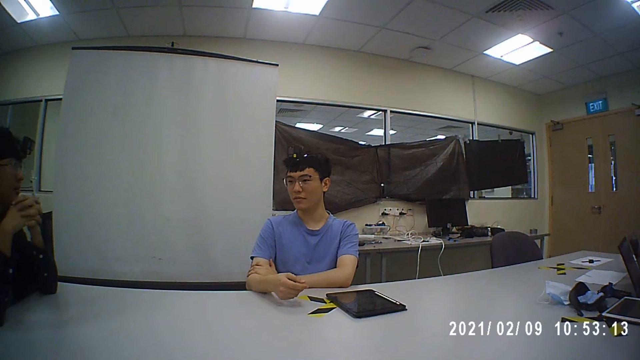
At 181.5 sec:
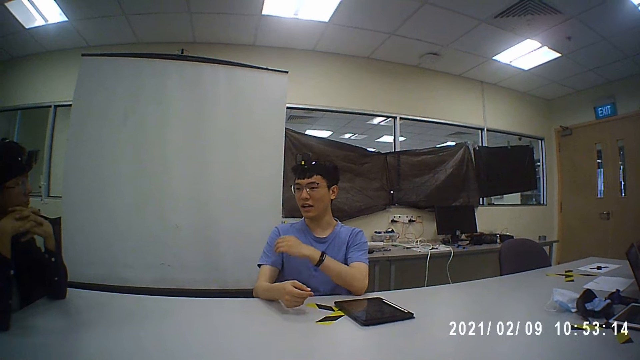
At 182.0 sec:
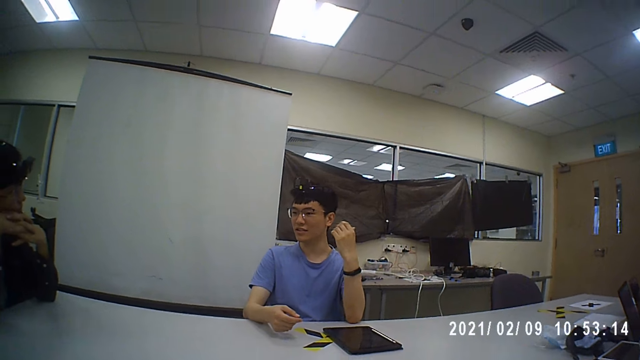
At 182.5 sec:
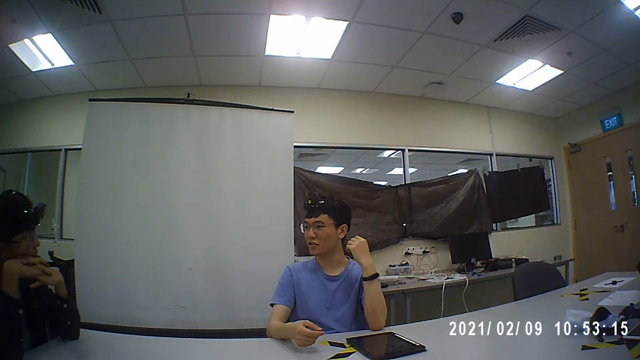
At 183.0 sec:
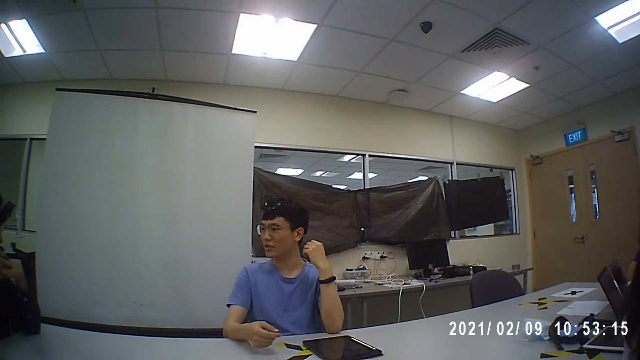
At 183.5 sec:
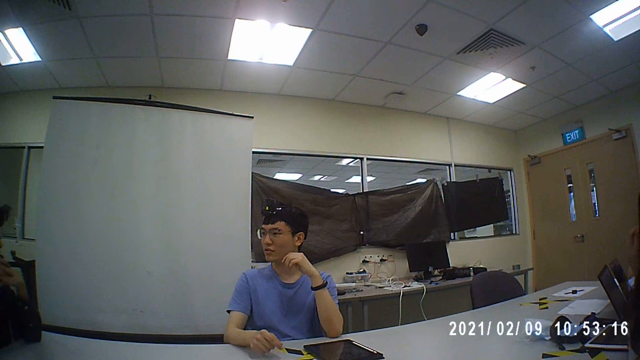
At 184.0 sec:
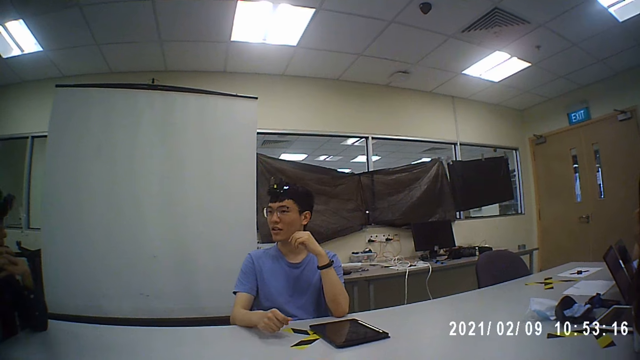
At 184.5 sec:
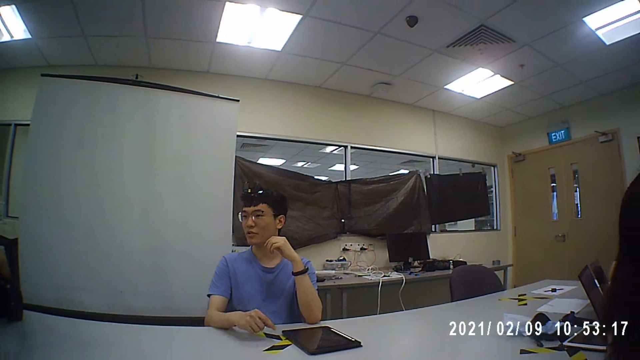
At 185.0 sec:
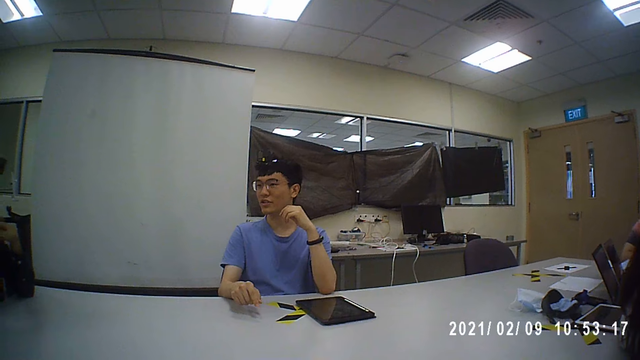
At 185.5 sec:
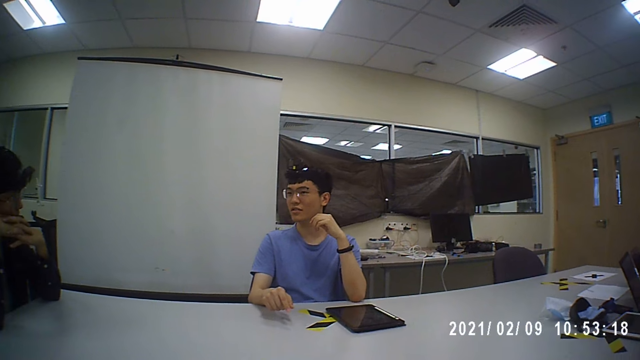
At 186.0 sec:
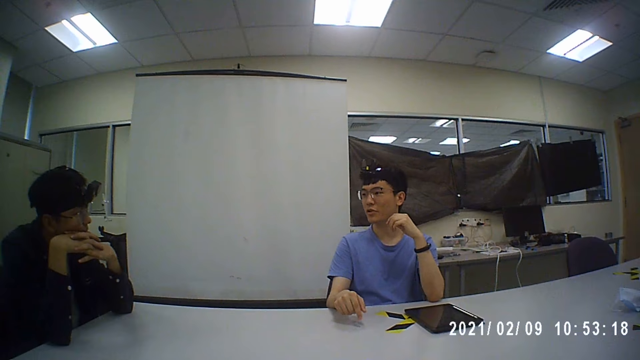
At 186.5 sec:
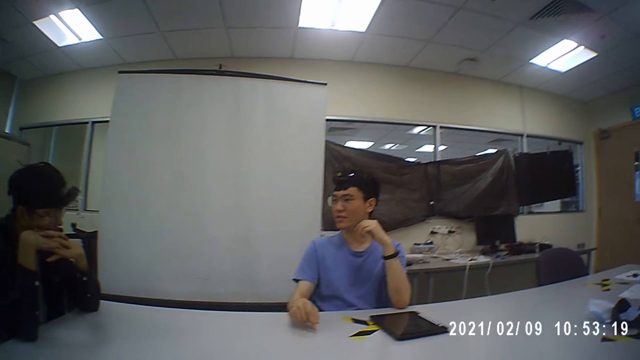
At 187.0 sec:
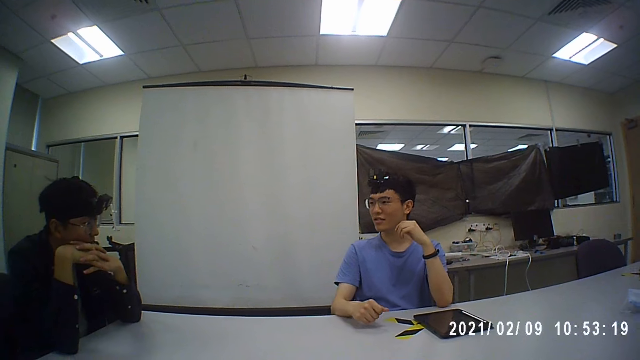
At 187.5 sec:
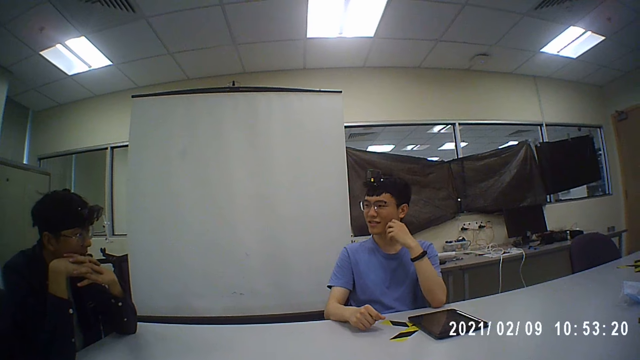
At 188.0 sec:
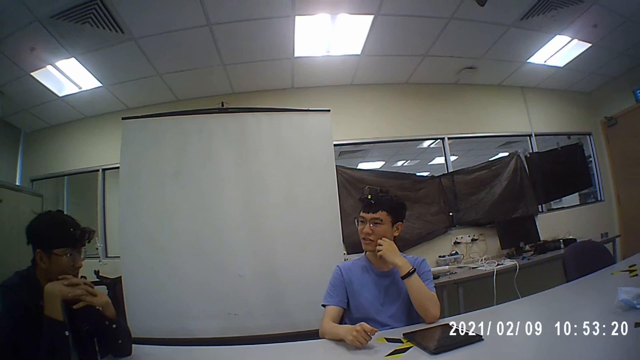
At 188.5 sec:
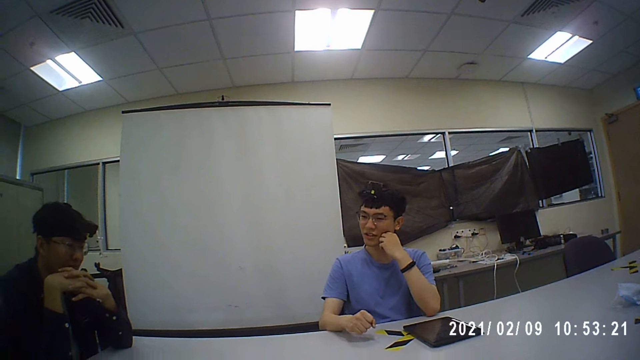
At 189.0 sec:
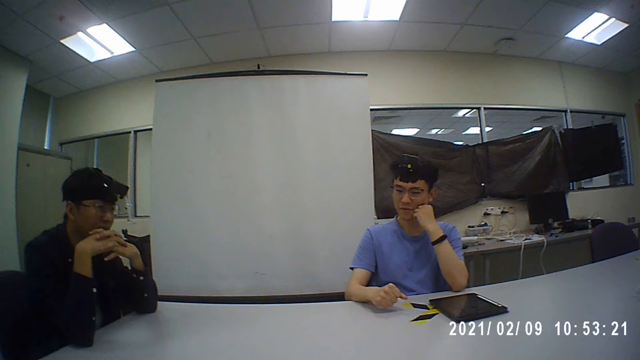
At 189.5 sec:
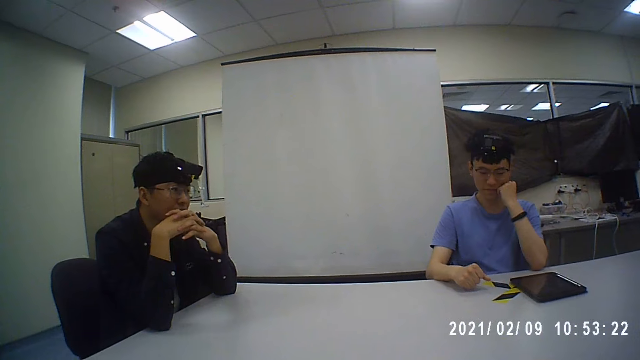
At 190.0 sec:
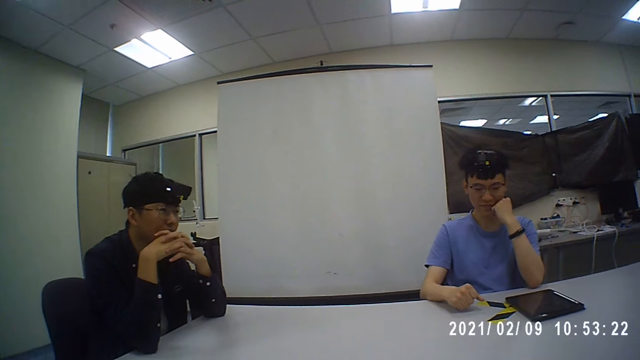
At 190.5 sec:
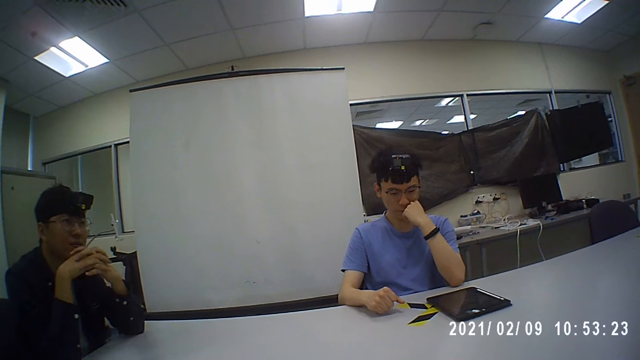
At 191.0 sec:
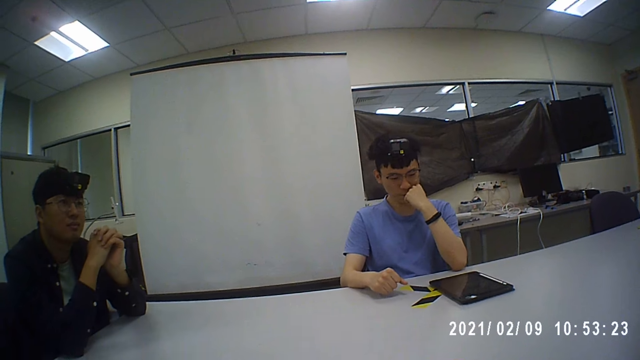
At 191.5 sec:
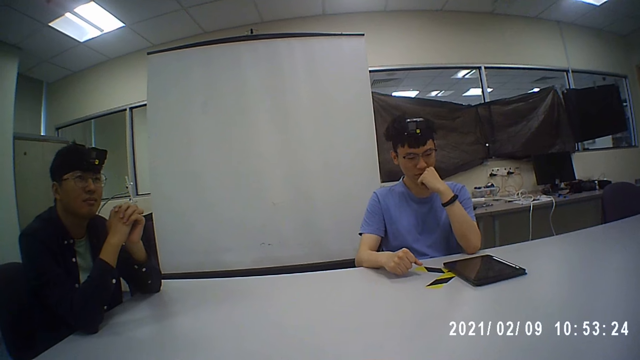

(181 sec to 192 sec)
A man moves his hand. The camera wearer converses with five men and a woman.

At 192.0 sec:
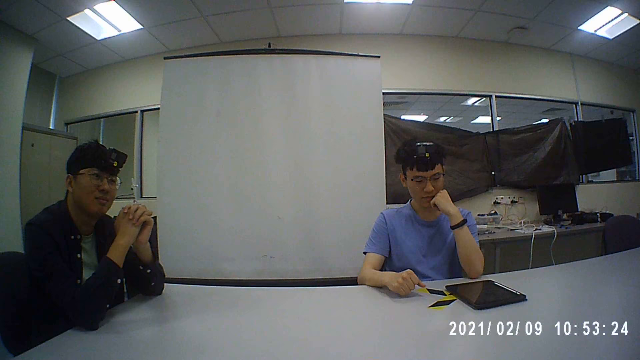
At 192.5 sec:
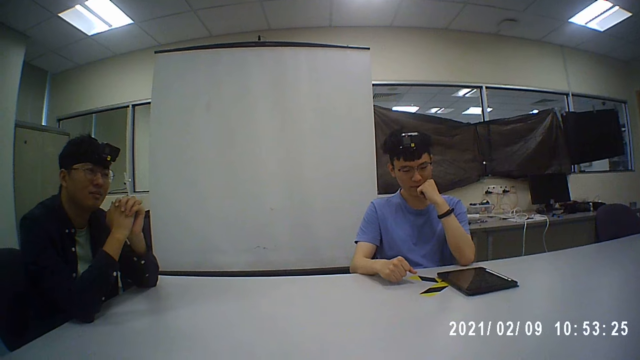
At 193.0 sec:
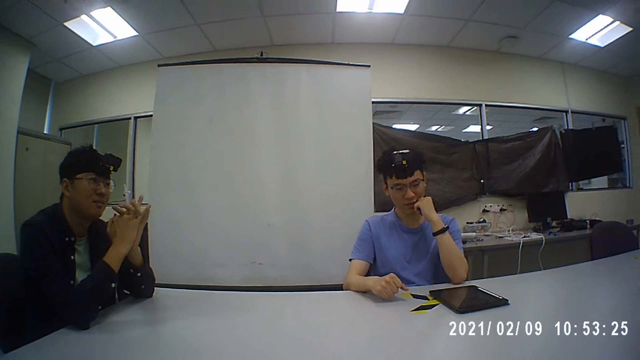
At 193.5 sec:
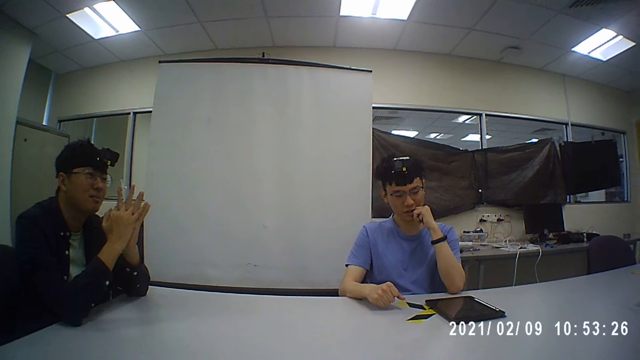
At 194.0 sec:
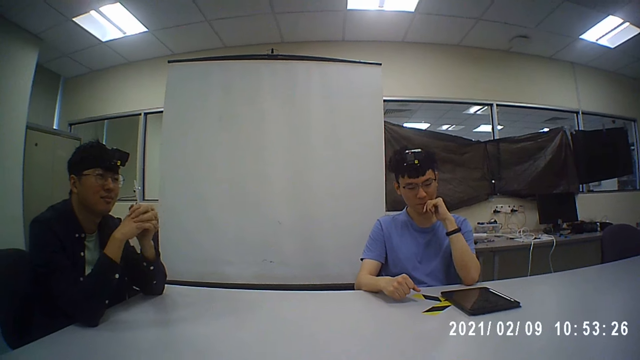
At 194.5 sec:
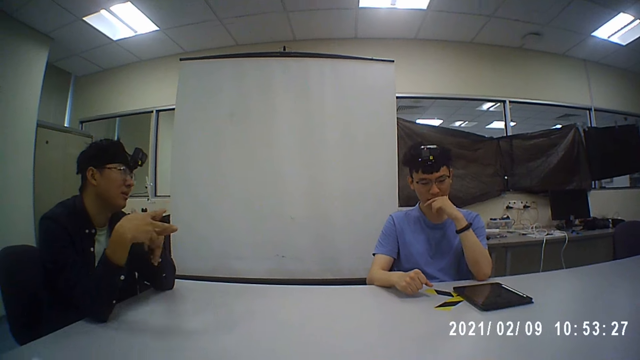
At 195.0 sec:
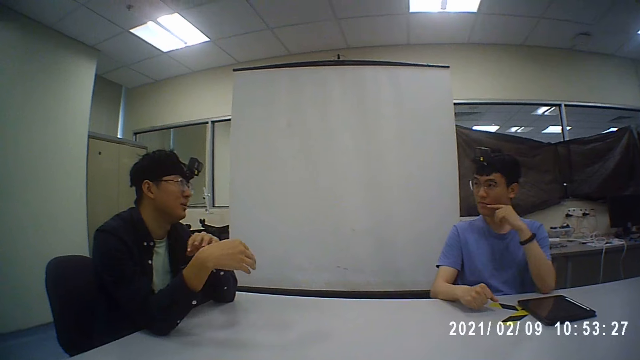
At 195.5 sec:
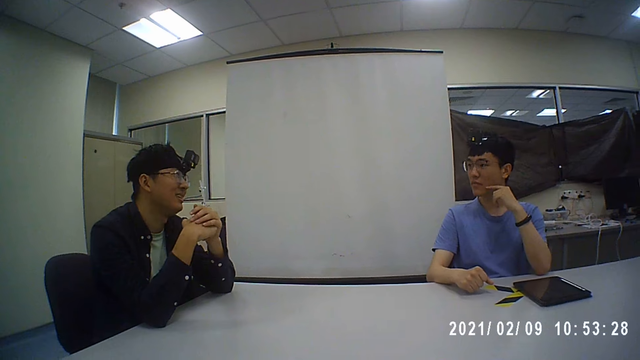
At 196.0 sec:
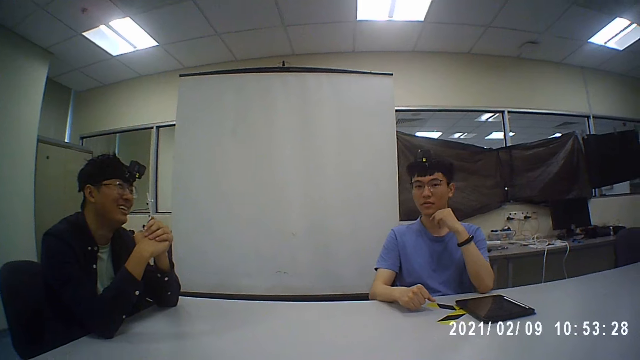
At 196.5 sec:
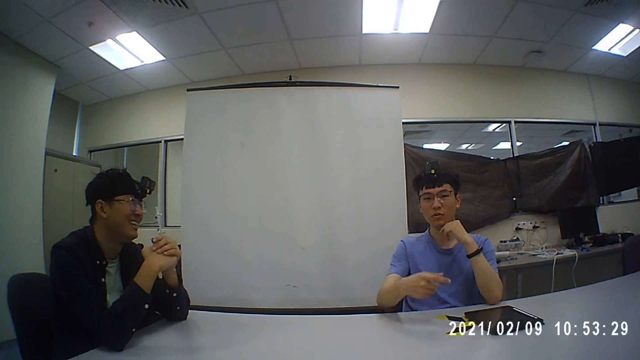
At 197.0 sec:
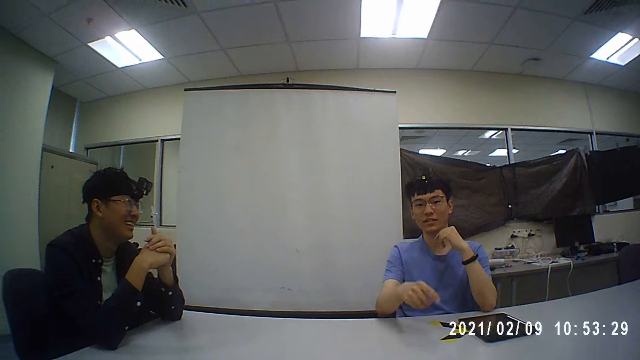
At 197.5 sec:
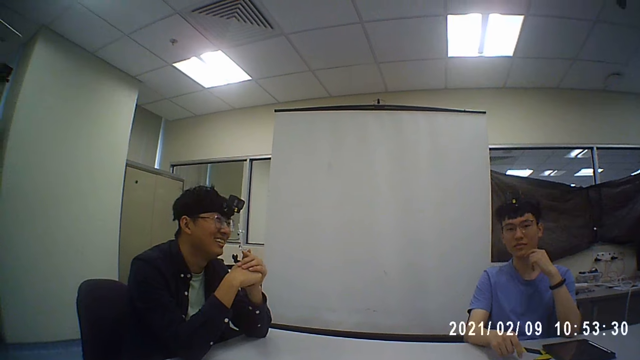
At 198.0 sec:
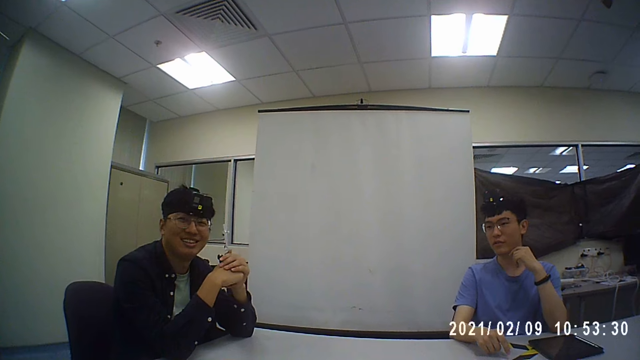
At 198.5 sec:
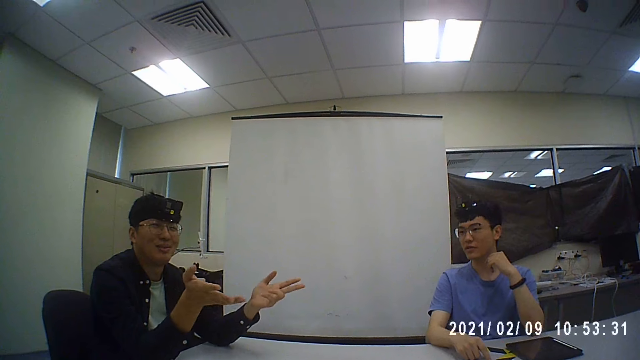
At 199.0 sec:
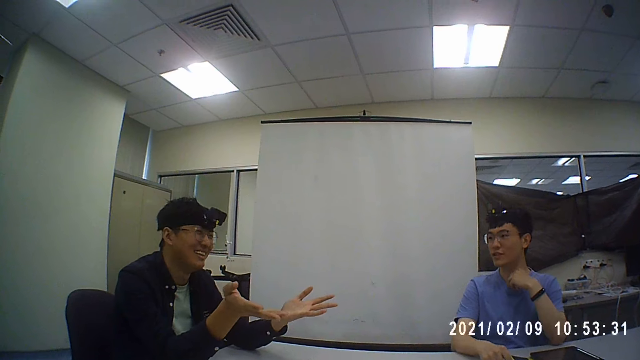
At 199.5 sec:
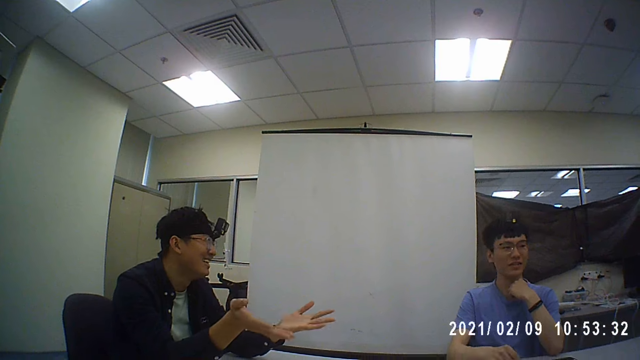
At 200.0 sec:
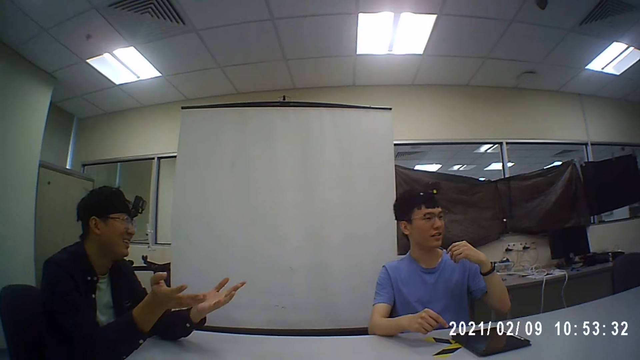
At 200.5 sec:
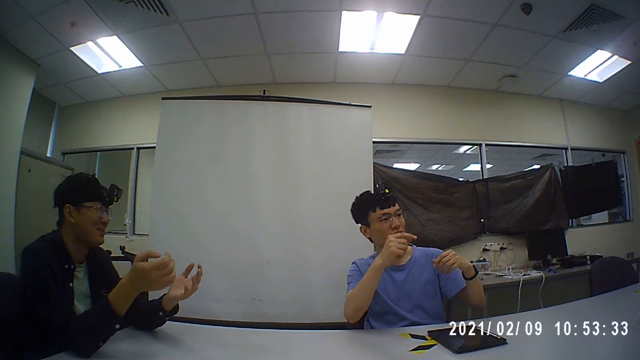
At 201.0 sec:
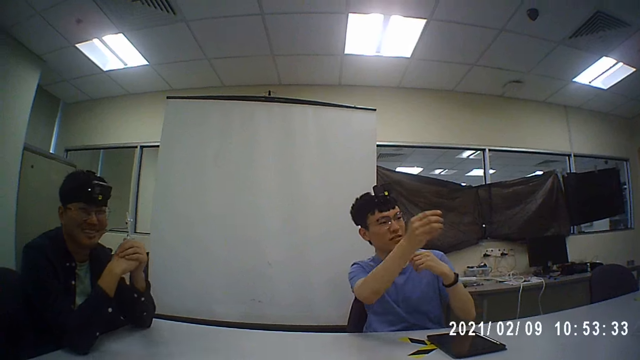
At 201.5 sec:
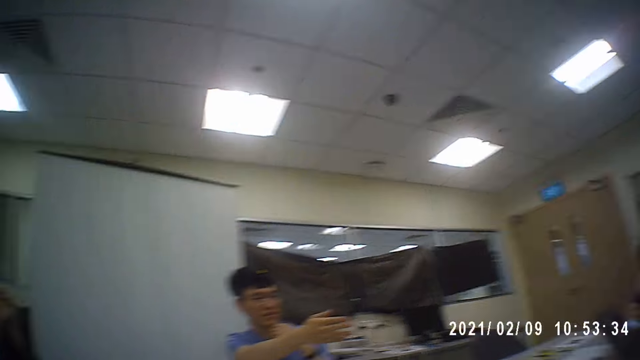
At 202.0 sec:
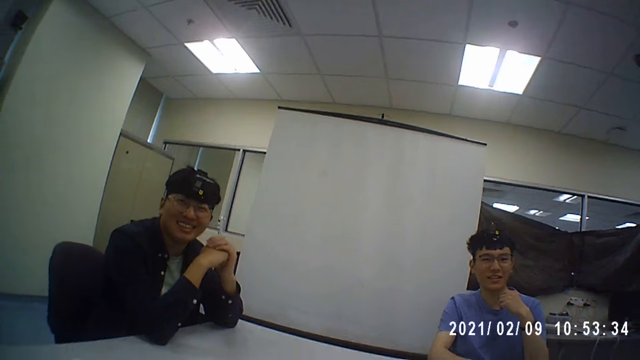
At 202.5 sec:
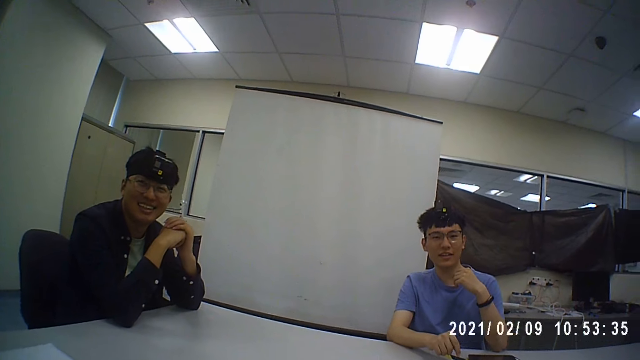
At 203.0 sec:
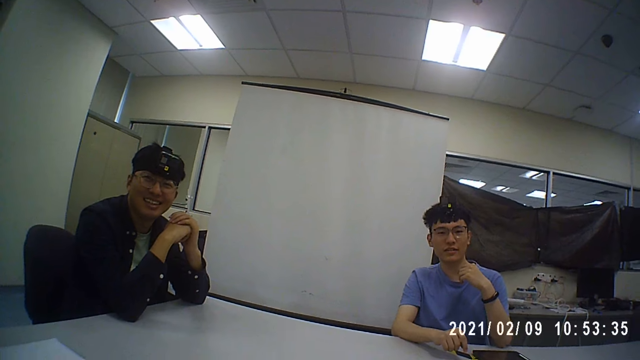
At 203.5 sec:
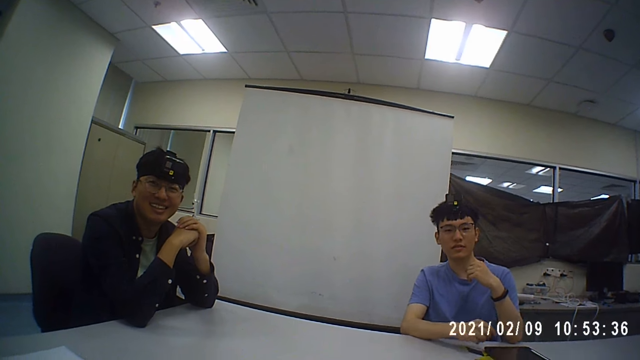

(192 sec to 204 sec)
A man moves his hand. The camera wearer converses with five men and a woman. Another man moves his hand. The camera wearer converses with the men and the woman. The first man moves his hands. The camera wearer converses with the men and the woman. The first man moves his hands. The other man moves his hand. The camera wearer converses with the men and the woman.
